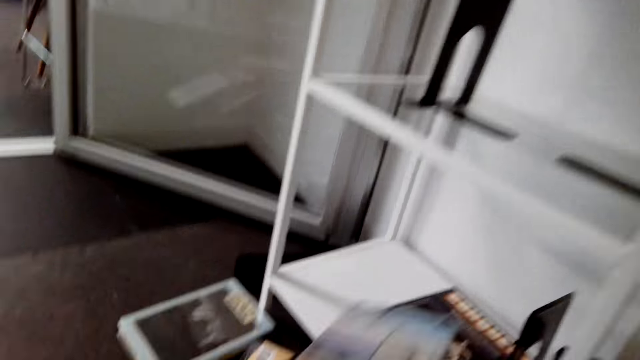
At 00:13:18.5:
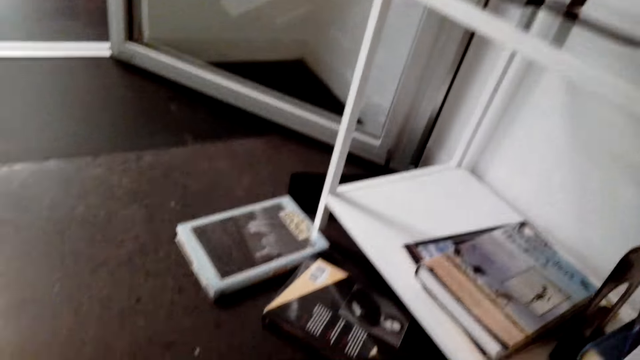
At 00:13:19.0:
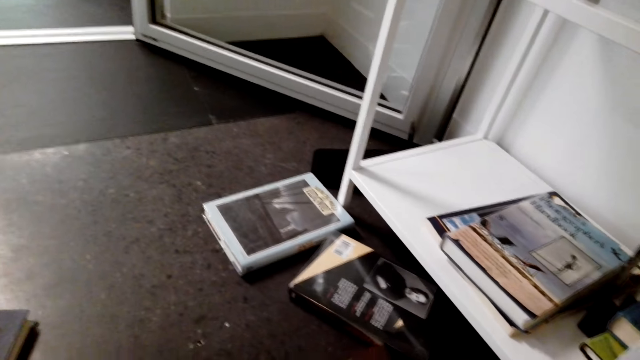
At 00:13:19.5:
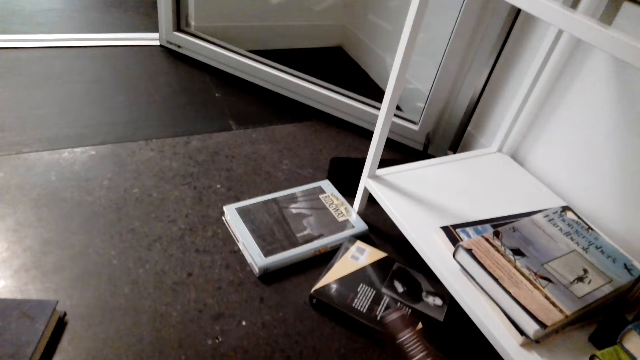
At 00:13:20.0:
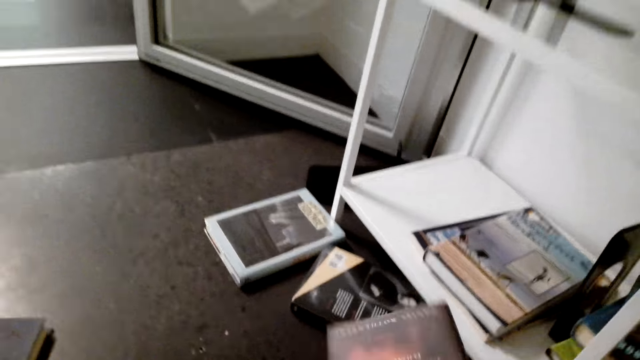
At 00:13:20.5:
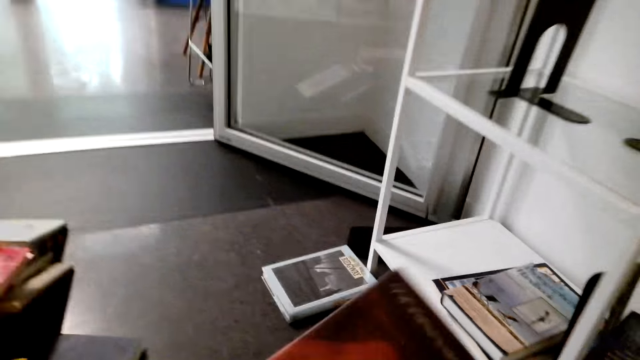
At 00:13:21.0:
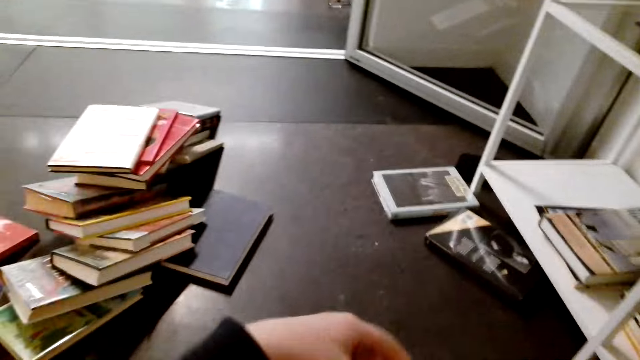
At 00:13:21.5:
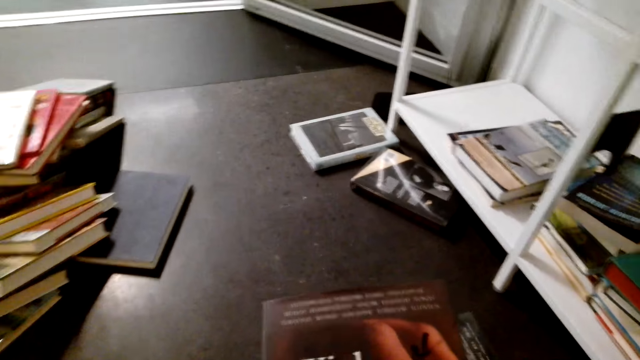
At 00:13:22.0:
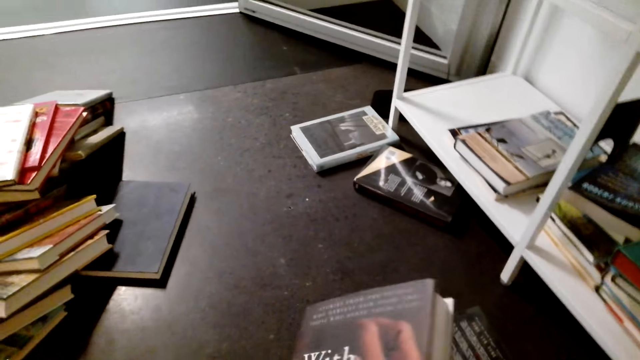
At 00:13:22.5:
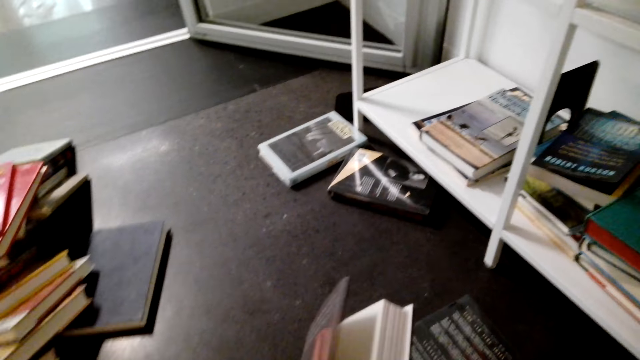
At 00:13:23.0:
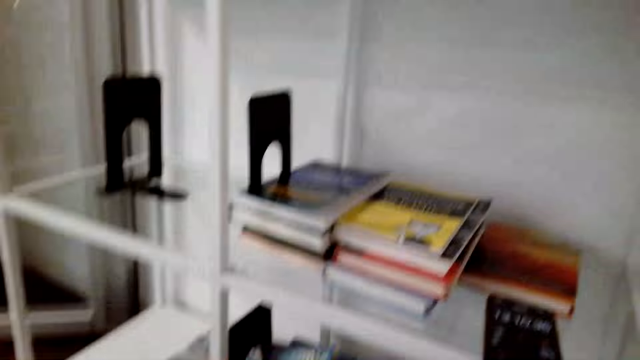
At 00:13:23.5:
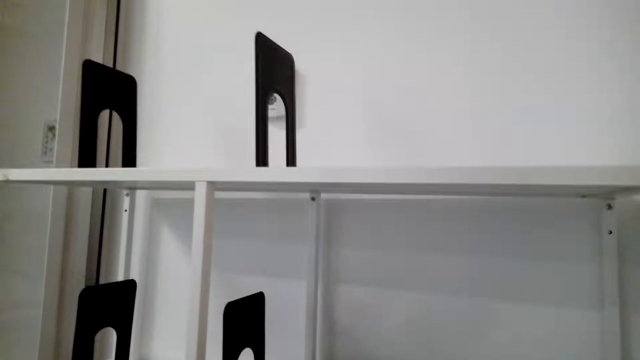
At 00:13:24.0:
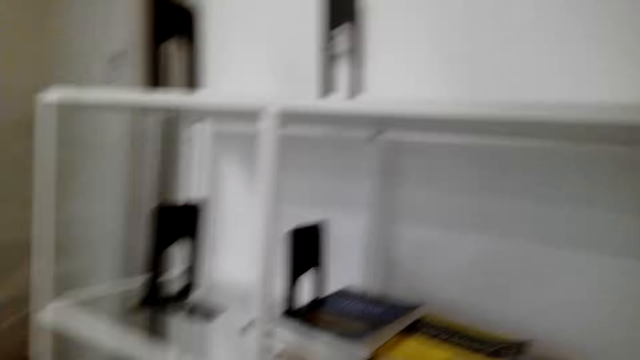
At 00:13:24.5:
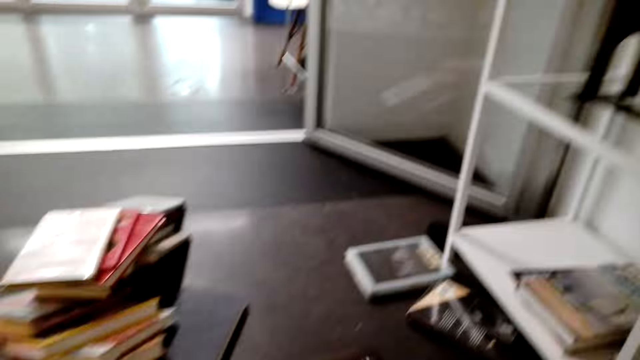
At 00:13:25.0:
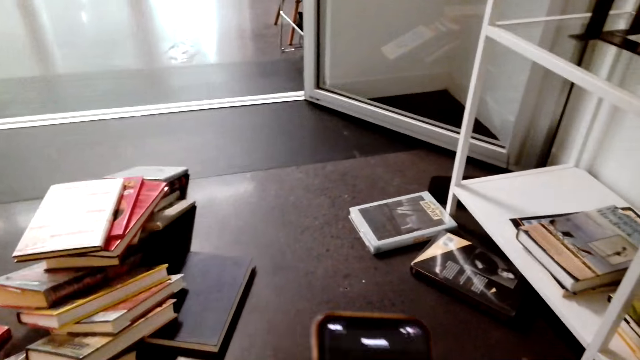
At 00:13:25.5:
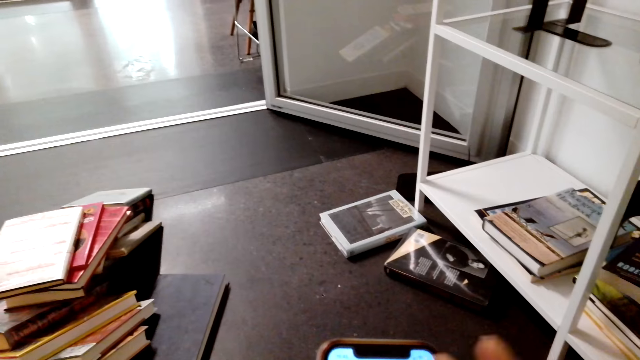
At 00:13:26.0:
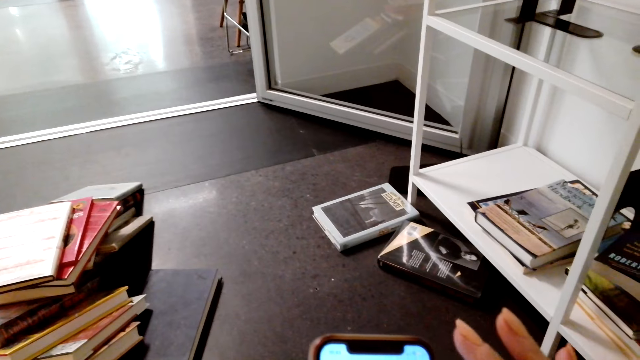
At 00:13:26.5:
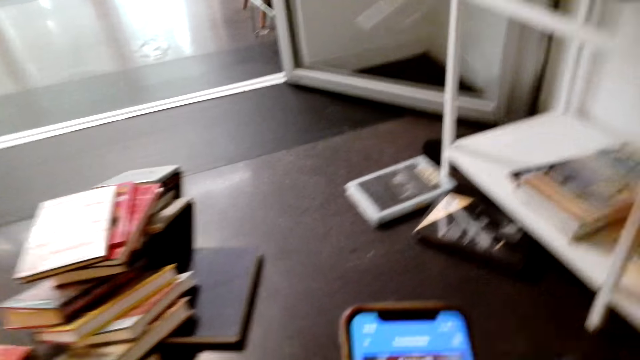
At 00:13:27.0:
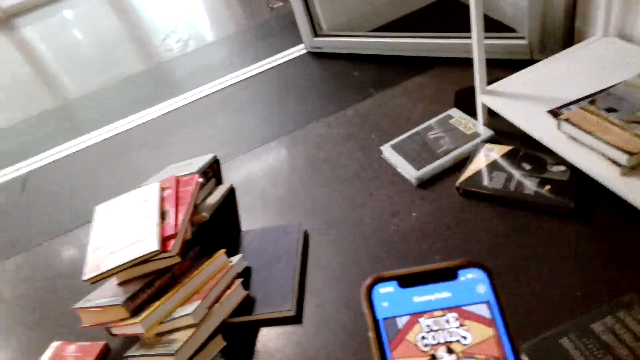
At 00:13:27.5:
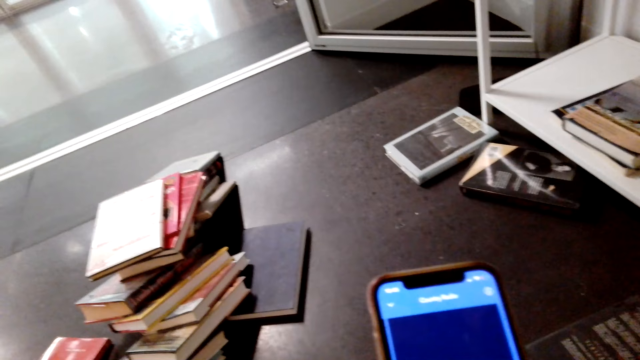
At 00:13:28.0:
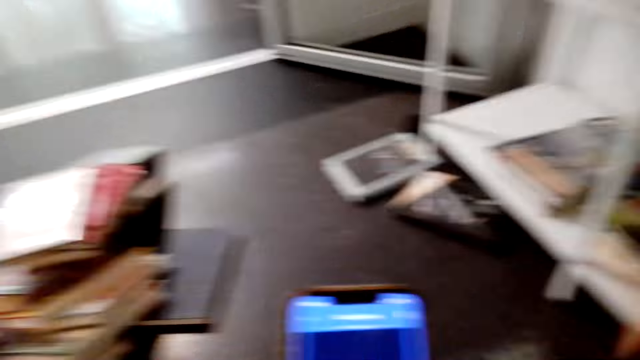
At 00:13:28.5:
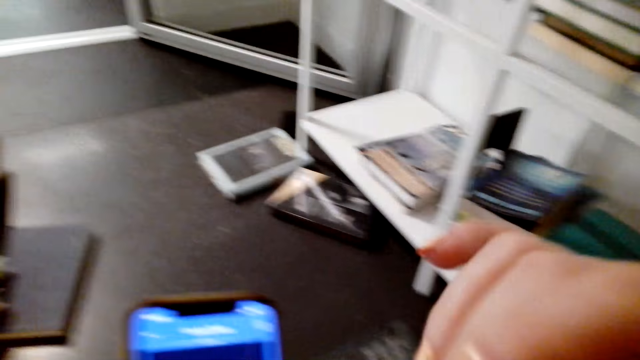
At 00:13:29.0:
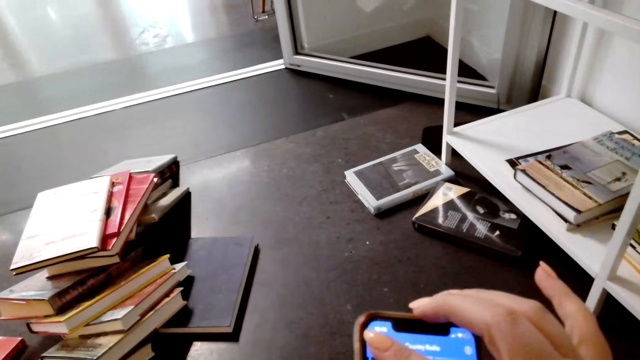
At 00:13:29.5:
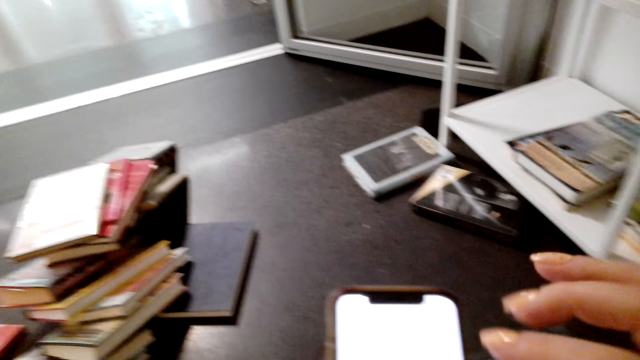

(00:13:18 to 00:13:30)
The camera wearer puts the story book in the bookshelf. She picks up a story book on the floor. She holds the story book with her hands. She opens the book. She holds her phone with her hands. She operates her phone with her right hand.

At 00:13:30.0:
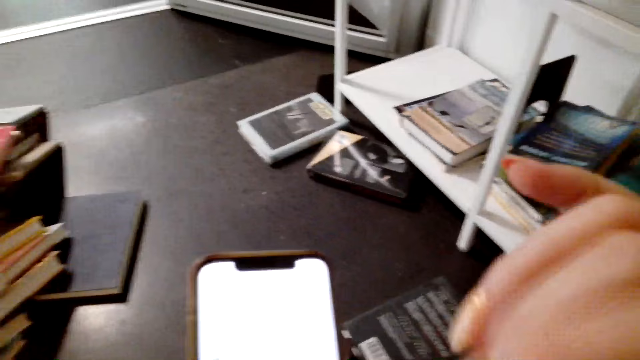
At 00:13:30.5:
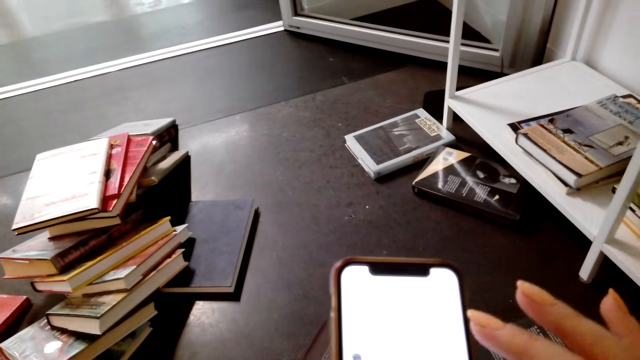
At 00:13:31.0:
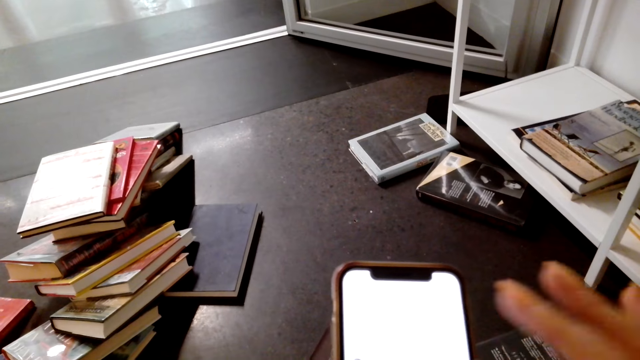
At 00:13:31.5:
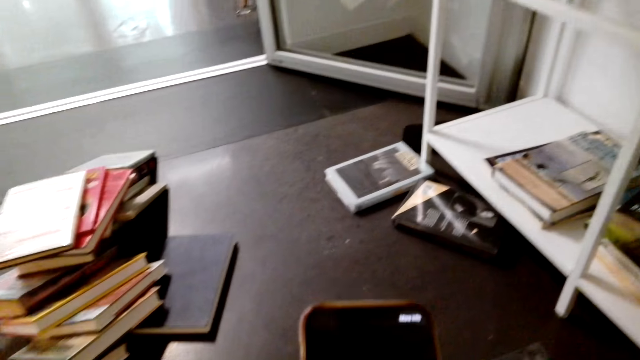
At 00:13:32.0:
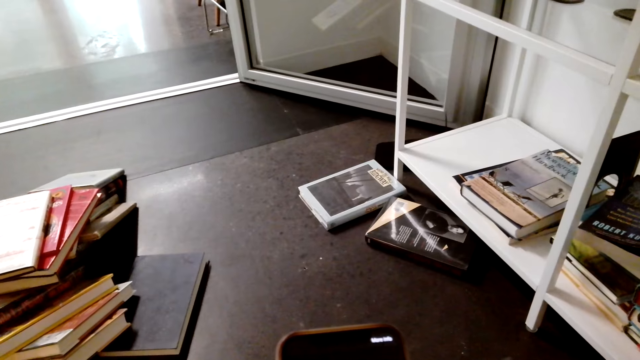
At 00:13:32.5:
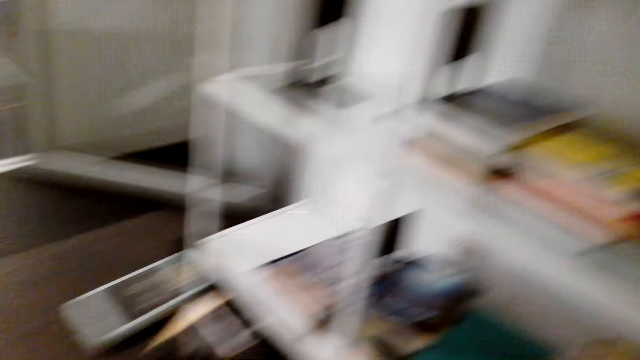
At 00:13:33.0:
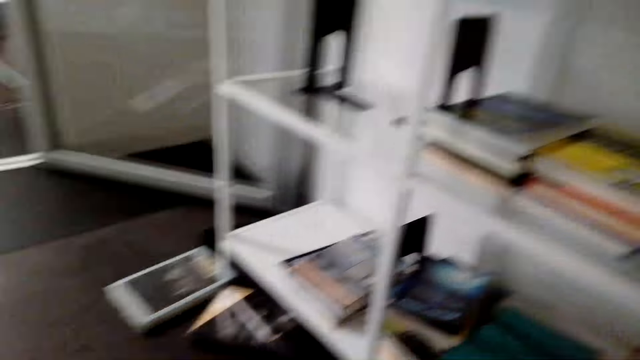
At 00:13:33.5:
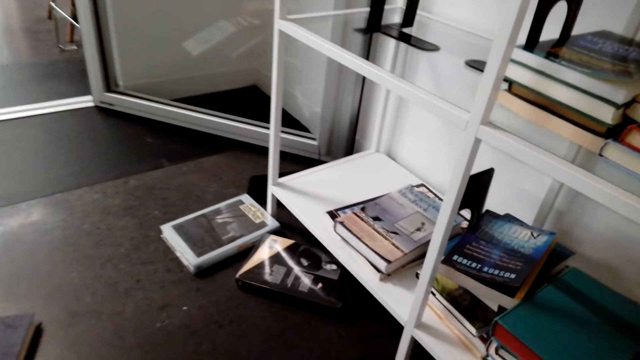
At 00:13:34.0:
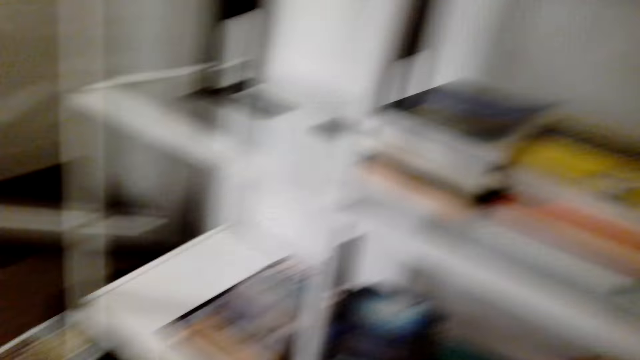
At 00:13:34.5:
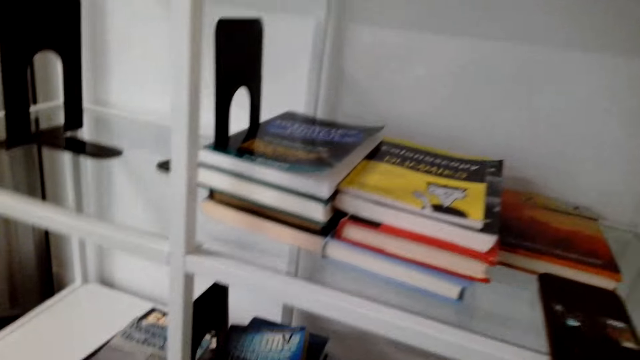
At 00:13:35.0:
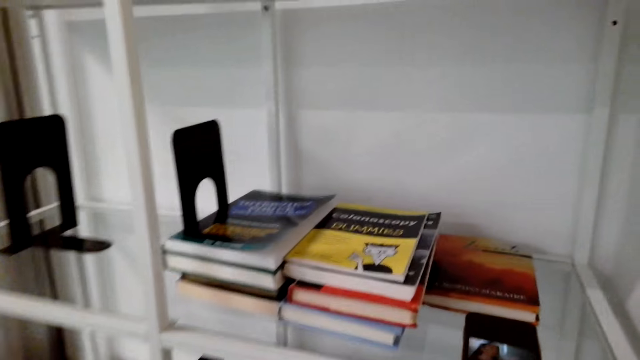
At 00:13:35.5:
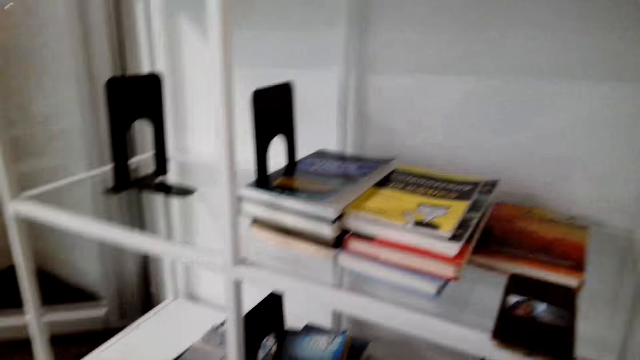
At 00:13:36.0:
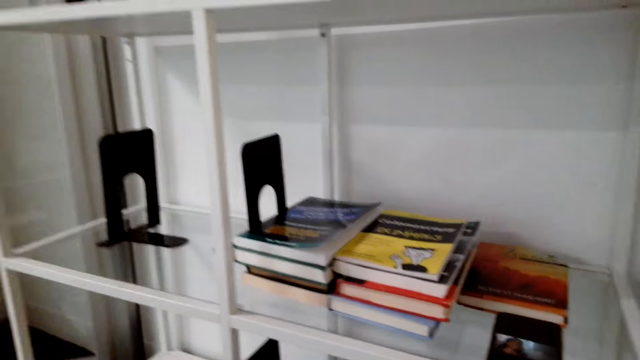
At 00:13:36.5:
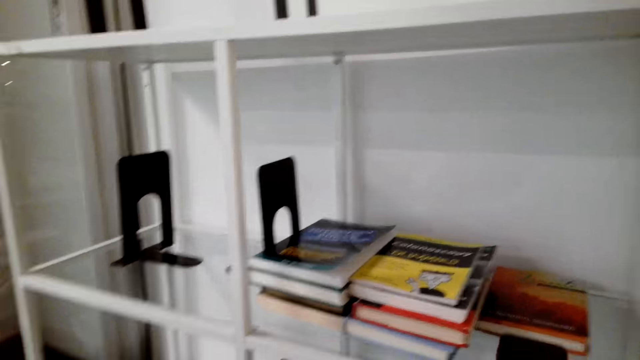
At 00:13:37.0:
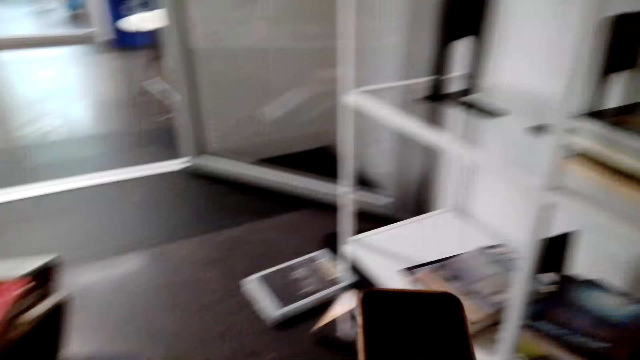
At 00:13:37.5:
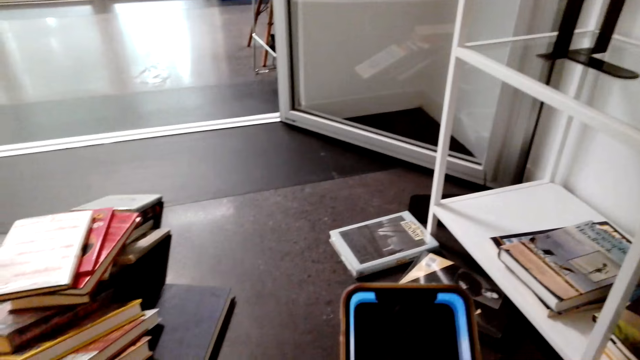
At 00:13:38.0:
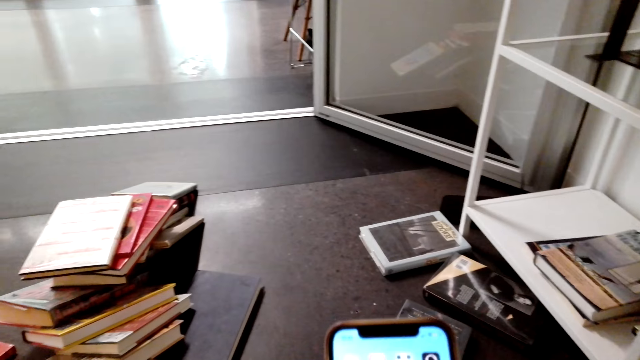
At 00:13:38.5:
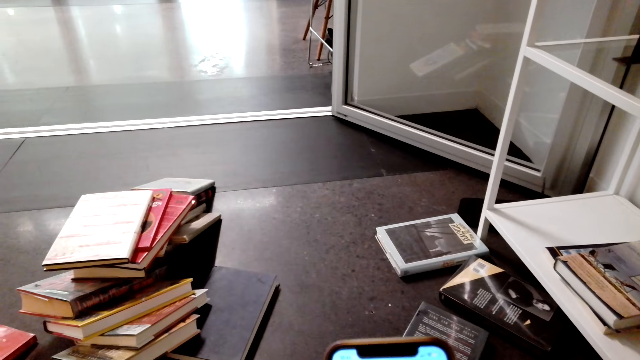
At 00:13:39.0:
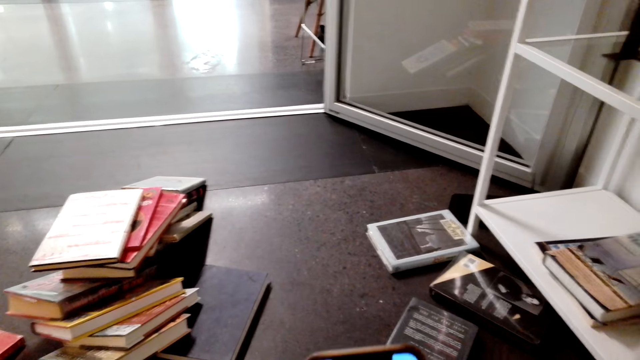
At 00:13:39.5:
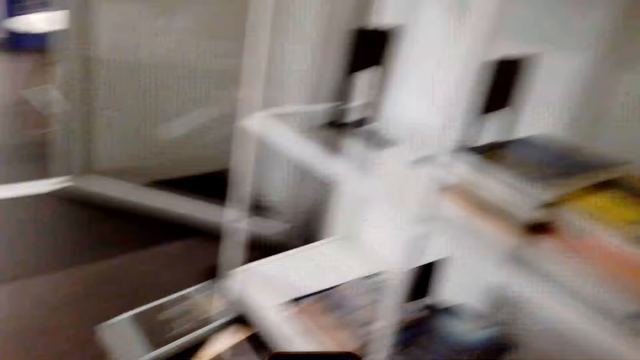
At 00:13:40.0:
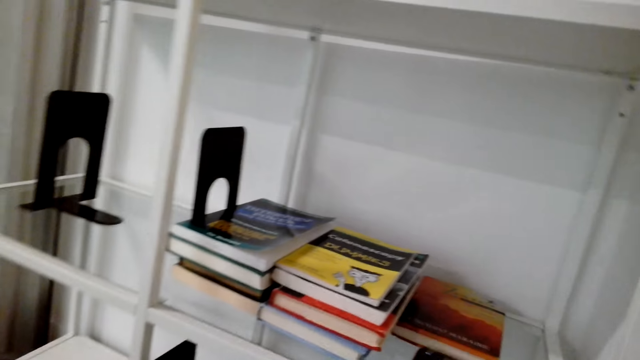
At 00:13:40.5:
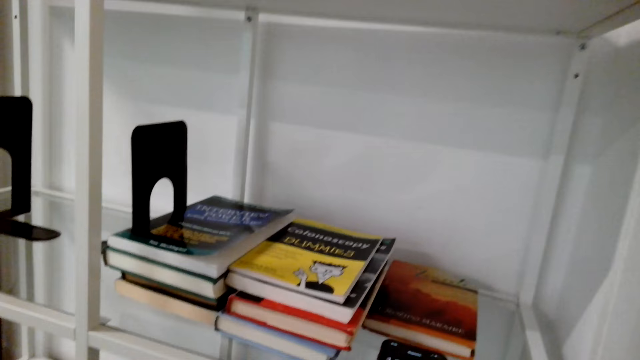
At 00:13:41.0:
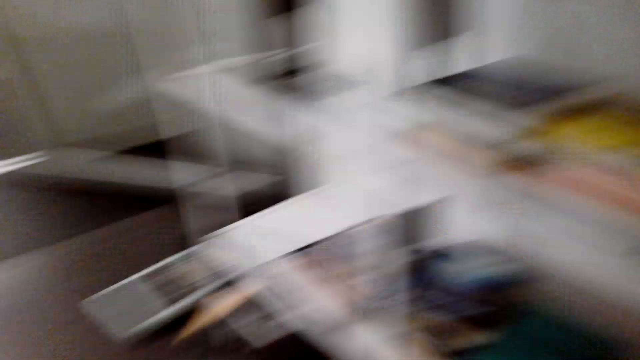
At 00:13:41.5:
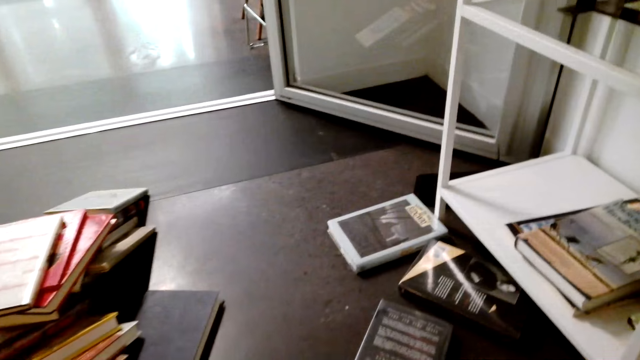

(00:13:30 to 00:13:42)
The camera wearer puts her phone on the bookshelf. She picks up her phone on the bookshelf. She operates her phone with her right hand. She puts her phone on the bookshelf.
